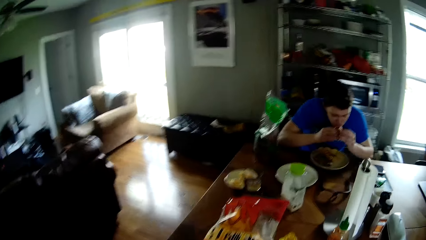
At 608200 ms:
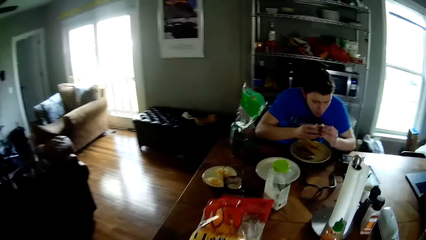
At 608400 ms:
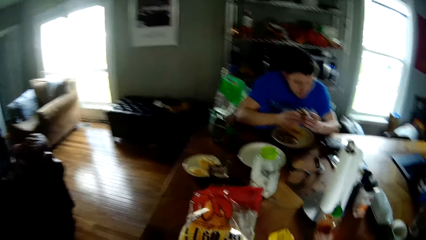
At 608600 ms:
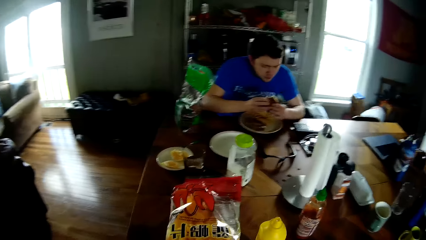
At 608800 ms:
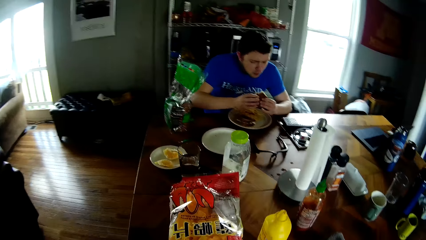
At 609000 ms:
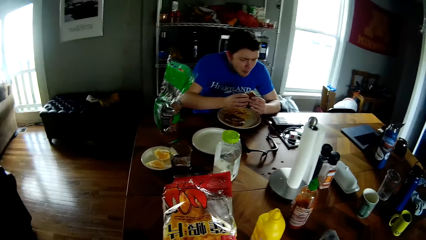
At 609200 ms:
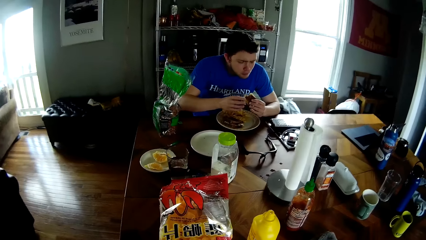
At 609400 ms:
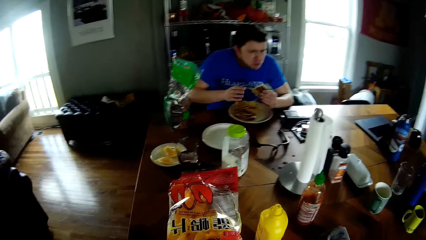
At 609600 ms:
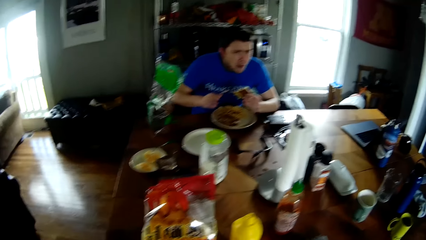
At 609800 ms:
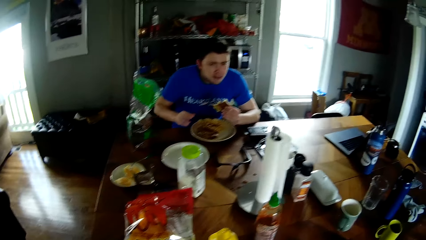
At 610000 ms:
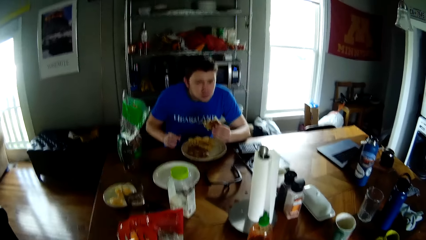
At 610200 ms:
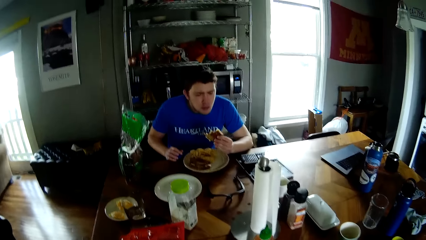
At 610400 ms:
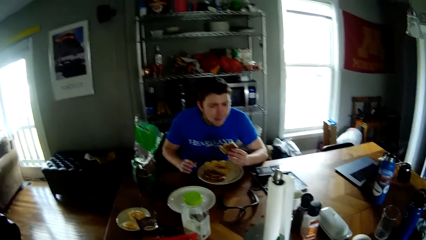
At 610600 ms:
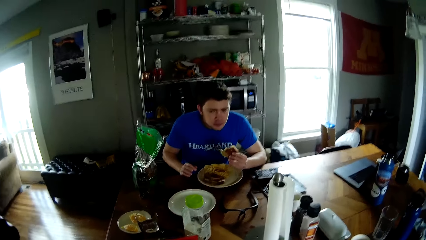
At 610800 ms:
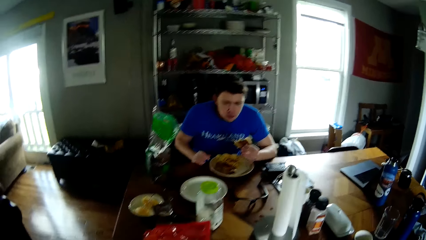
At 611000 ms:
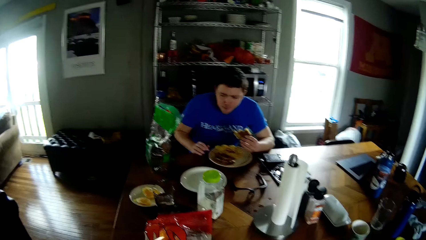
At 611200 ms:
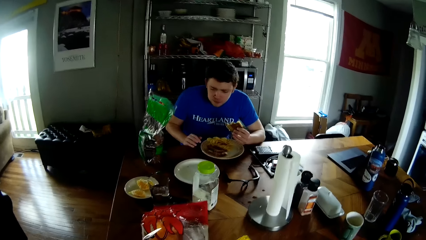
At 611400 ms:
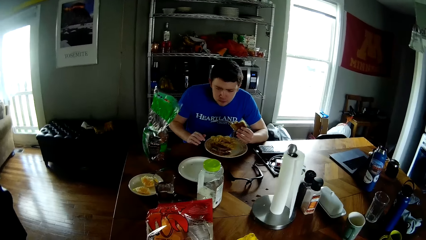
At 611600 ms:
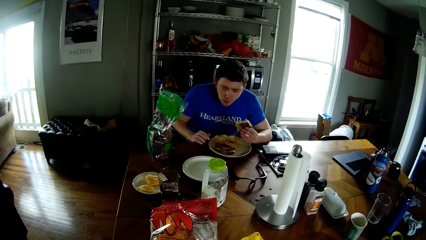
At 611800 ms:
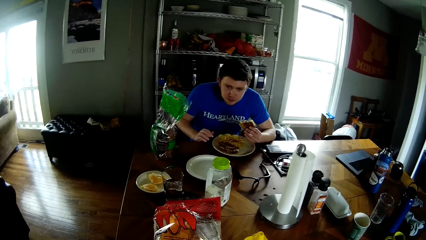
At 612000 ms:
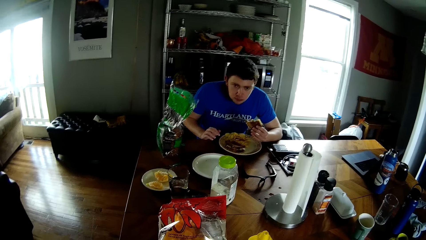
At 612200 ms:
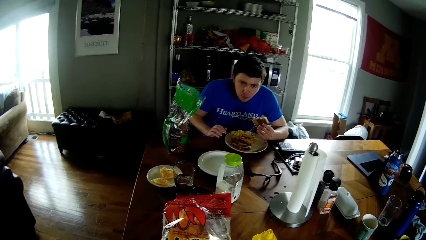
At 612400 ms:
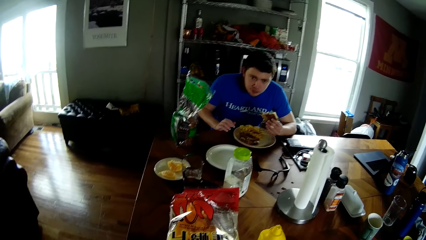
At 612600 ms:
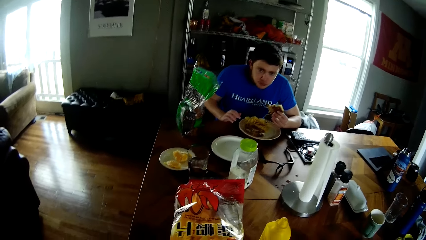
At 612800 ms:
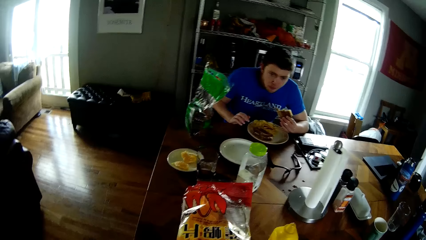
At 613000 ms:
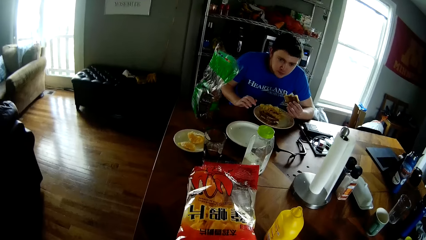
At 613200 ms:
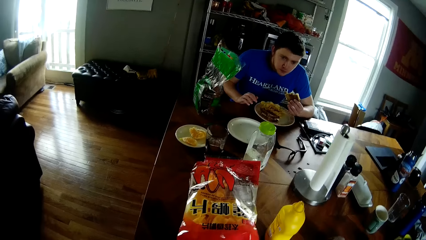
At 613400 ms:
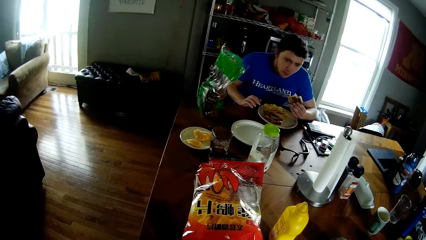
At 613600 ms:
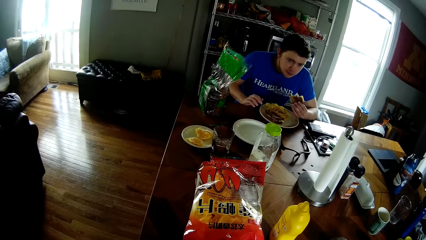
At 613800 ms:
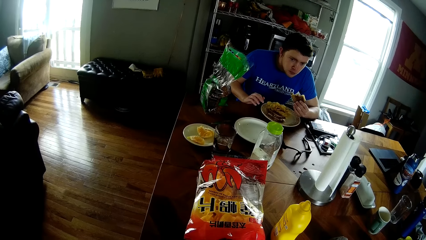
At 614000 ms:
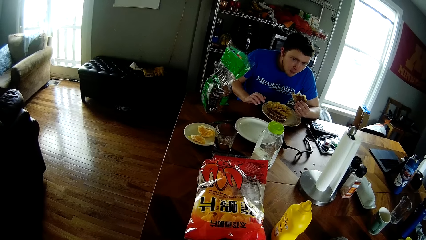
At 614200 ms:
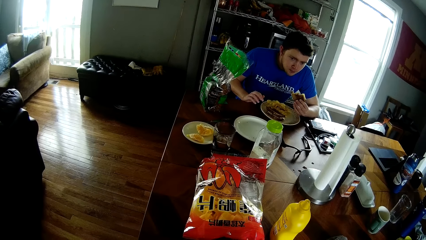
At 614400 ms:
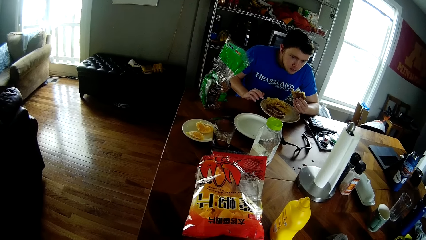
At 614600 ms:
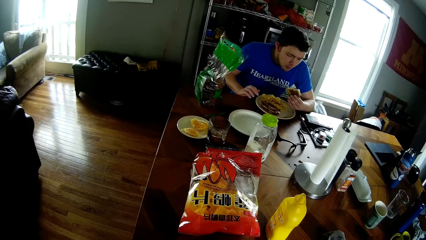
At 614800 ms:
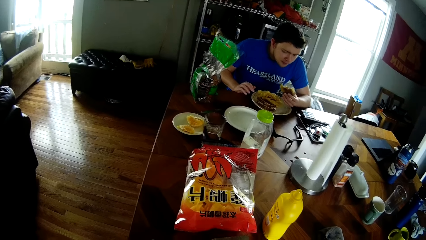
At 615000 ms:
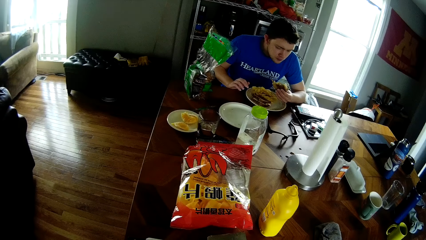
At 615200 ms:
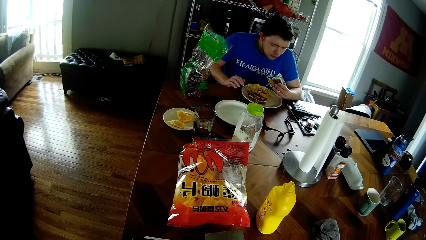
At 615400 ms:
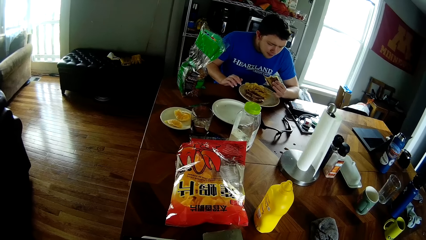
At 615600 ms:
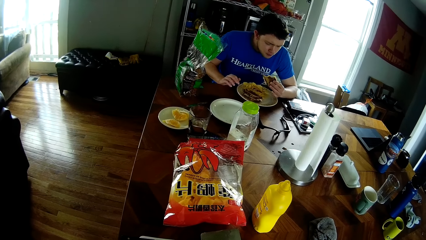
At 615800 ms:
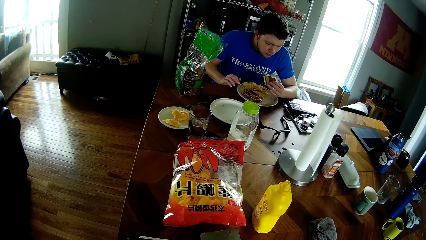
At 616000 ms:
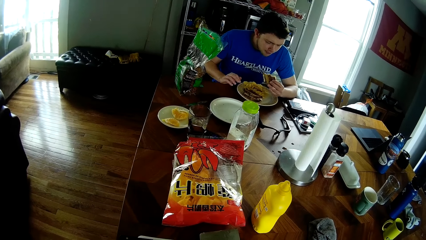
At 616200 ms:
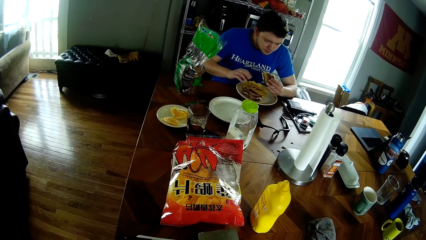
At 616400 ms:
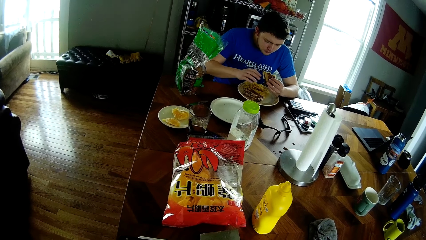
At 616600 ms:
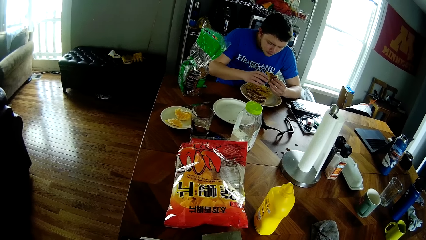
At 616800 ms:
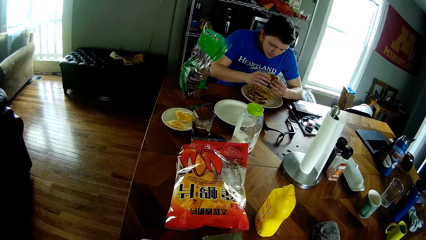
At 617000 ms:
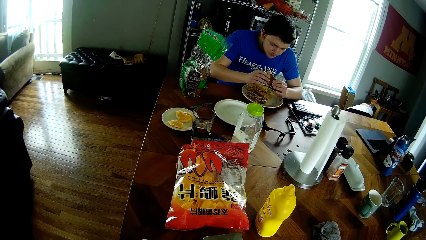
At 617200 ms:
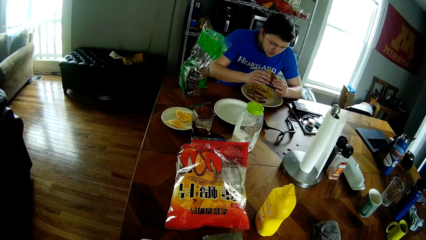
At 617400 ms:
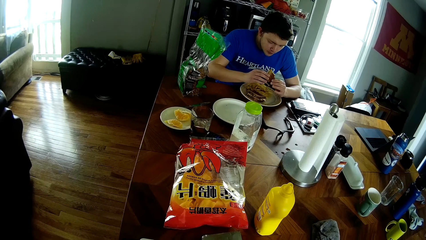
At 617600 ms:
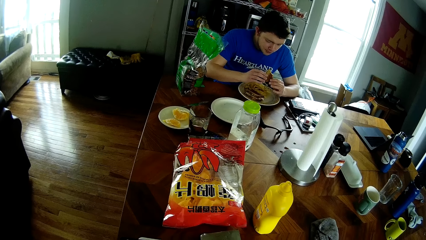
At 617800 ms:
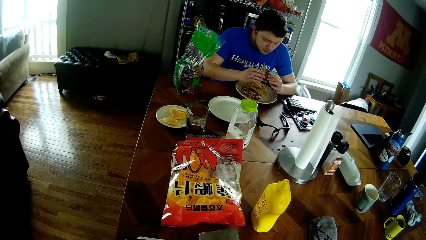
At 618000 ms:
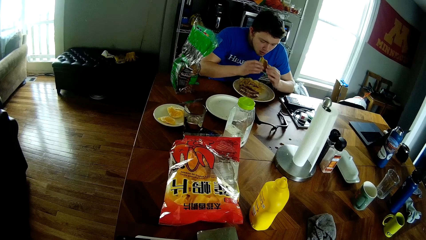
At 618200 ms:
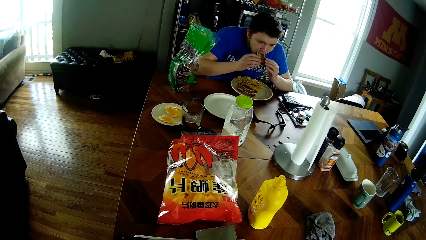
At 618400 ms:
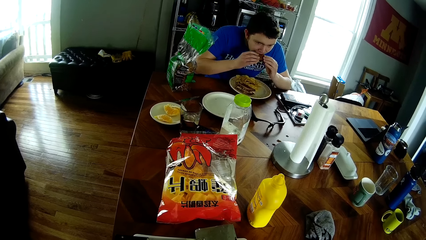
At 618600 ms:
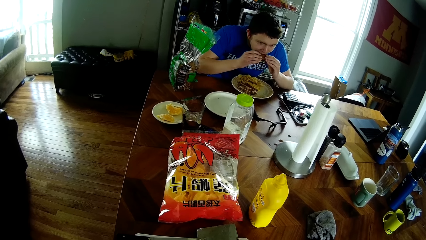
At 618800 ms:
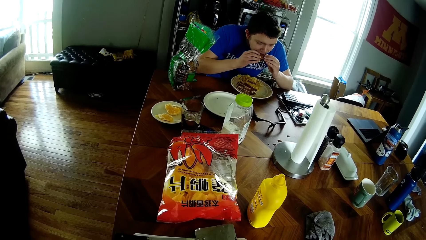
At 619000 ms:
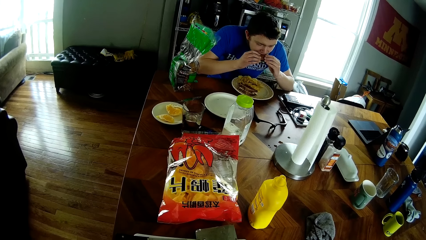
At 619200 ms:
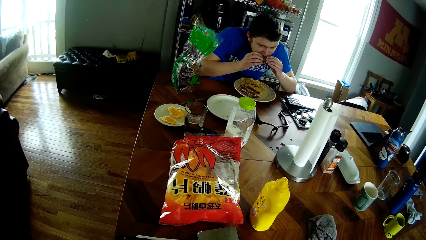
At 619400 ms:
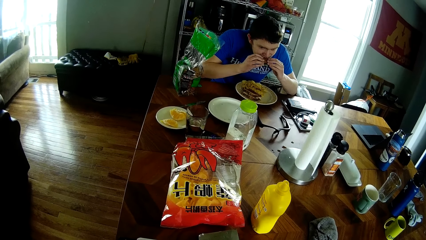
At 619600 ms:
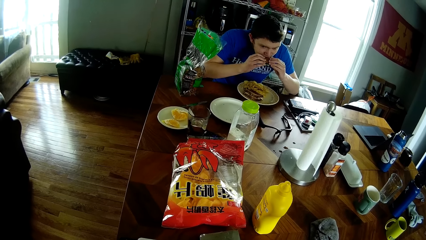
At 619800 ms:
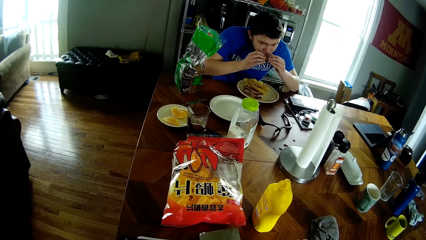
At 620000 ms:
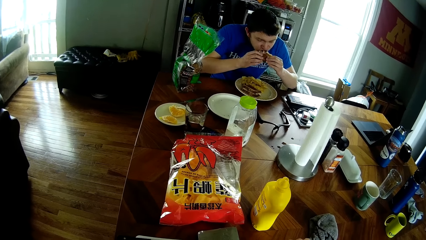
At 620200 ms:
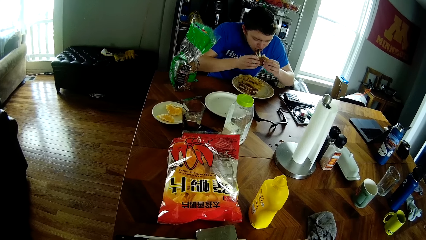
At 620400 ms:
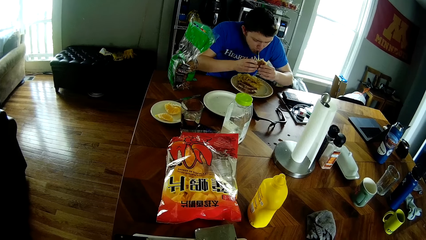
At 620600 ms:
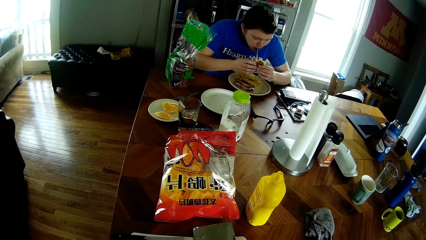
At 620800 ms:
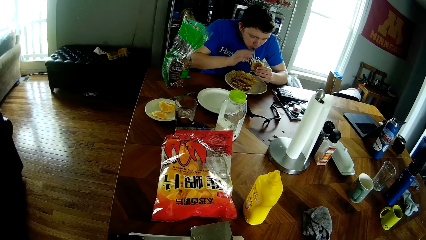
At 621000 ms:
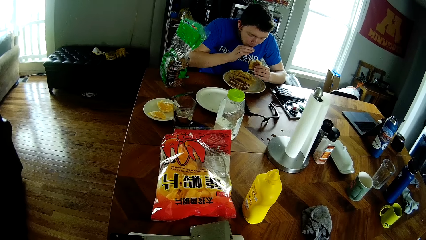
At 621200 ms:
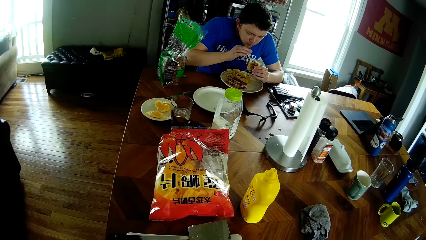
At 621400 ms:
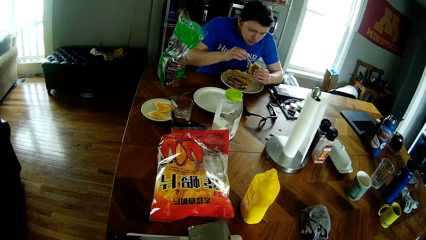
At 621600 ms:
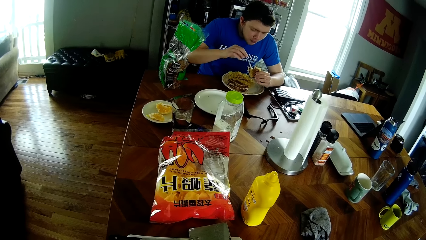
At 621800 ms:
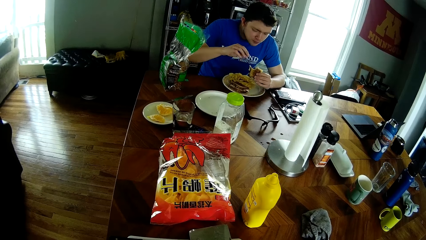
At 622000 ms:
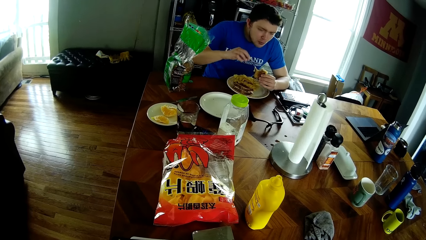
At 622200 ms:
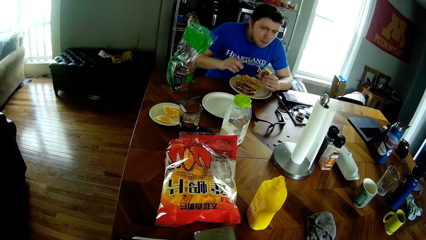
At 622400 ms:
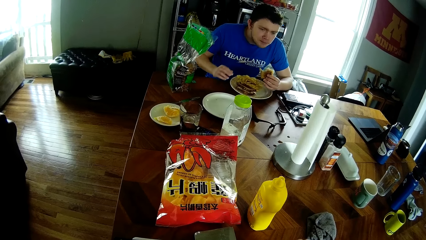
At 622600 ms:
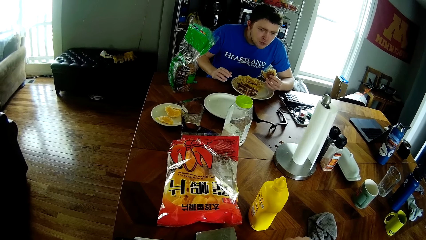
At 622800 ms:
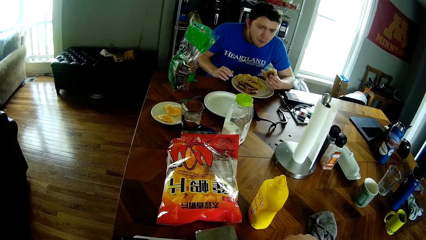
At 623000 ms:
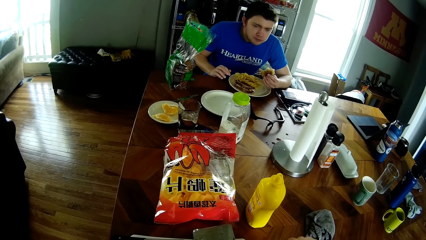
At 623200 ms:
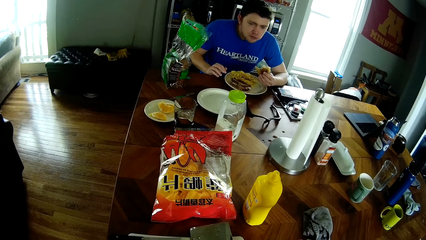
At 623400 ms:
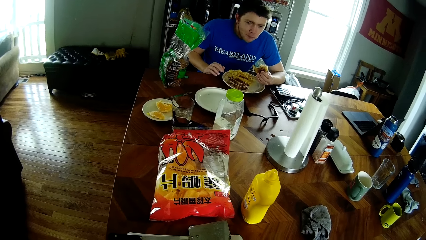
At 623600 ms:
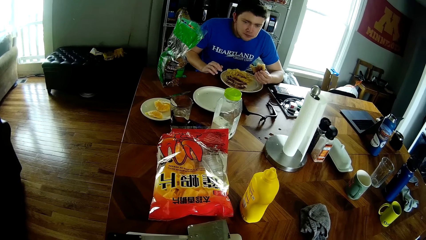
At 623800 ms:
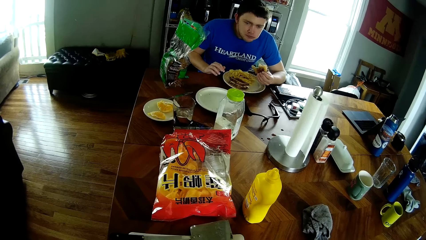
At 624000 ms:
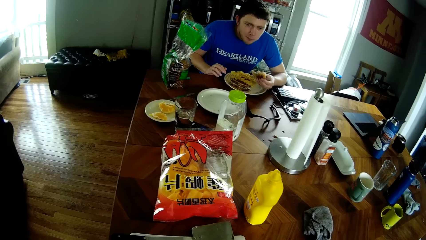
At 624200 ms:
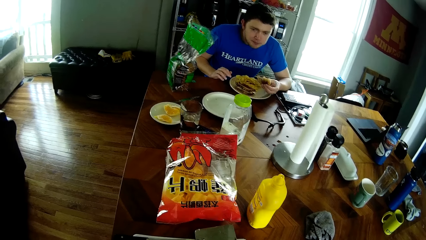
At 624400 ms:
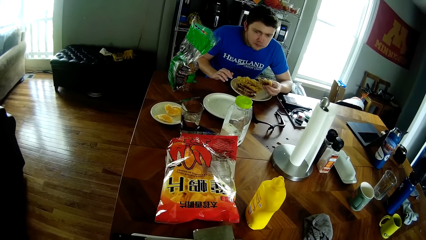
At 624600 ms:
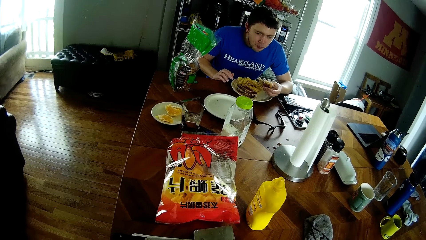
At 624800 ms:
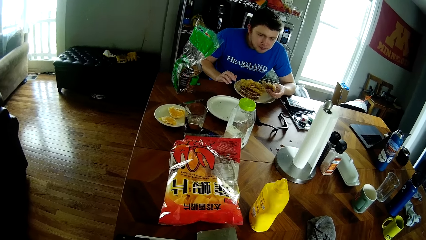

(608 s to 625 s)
The man takes off the sandwich in his hands from his mouth. The man takes off his right hand from the sandwich. The man places his right hand on the sandwich. The man eats the sandwich in his hands. The man takes off his right hand from the sandwich. The man pulls cheese with his right hand. The man places his right hand on the table.
